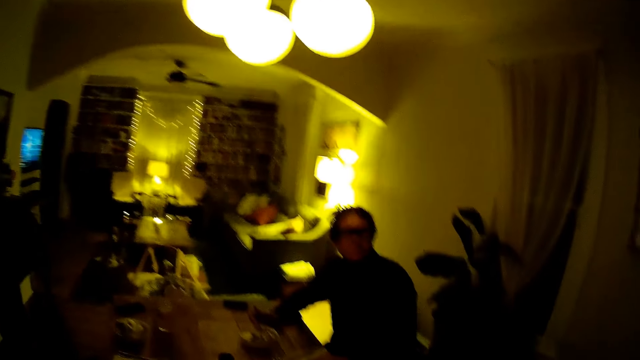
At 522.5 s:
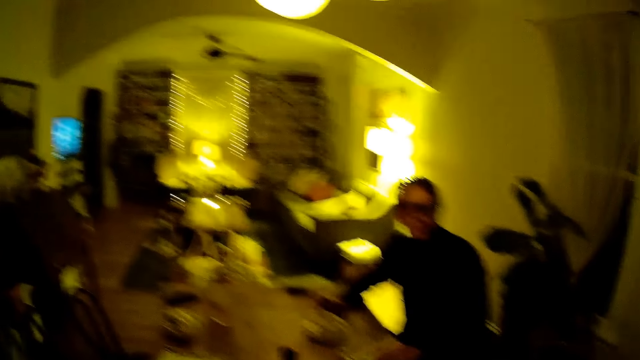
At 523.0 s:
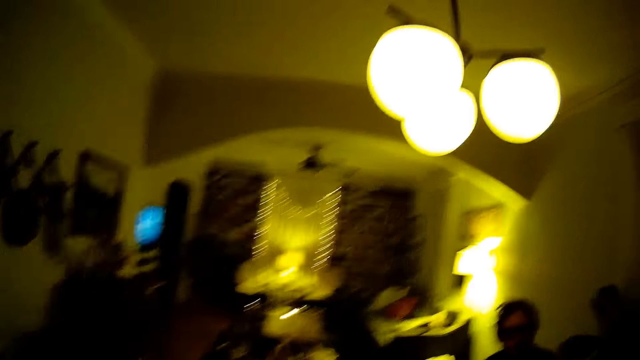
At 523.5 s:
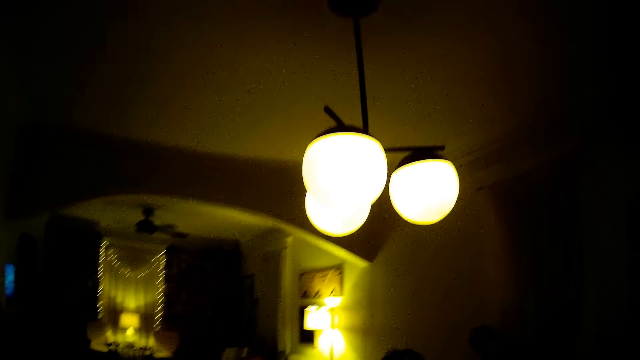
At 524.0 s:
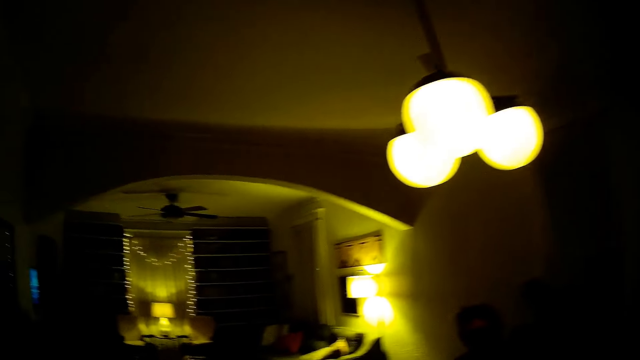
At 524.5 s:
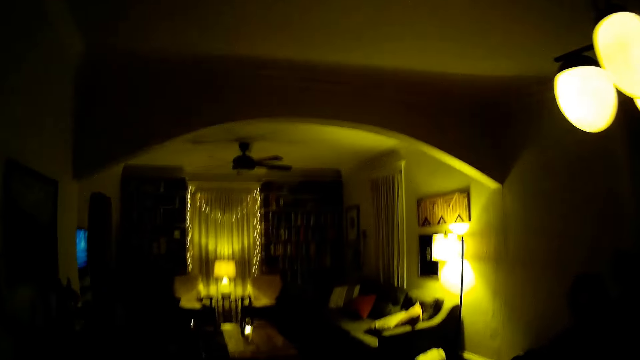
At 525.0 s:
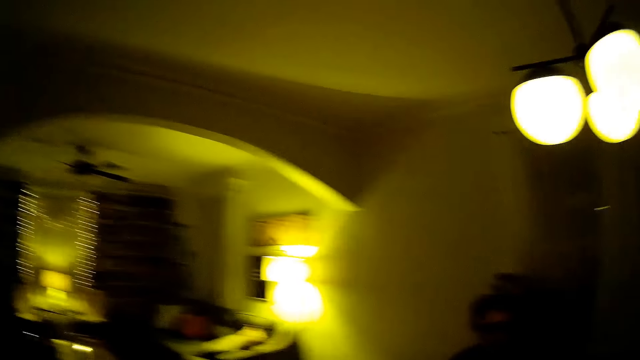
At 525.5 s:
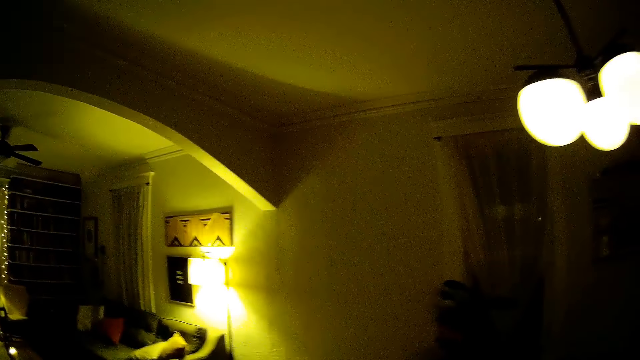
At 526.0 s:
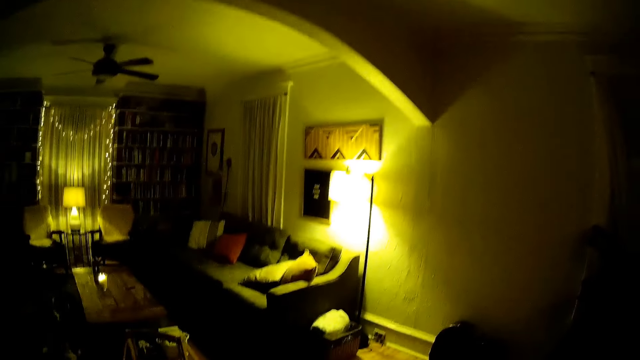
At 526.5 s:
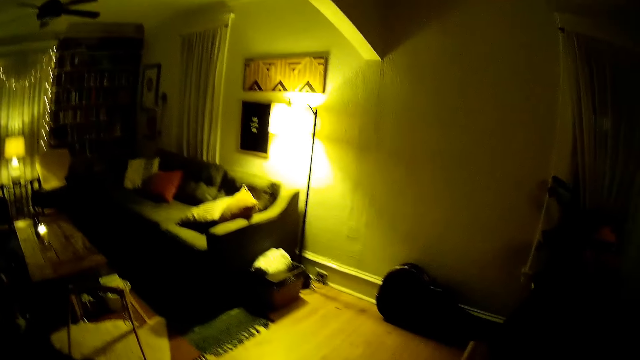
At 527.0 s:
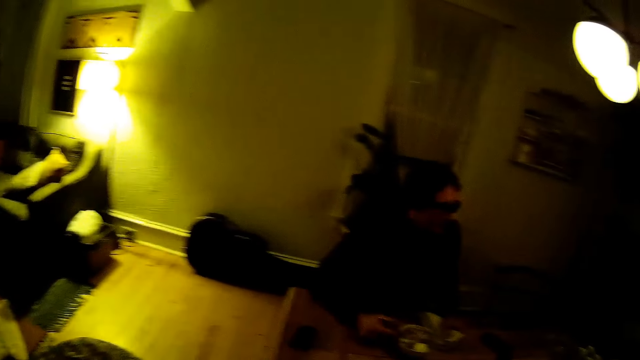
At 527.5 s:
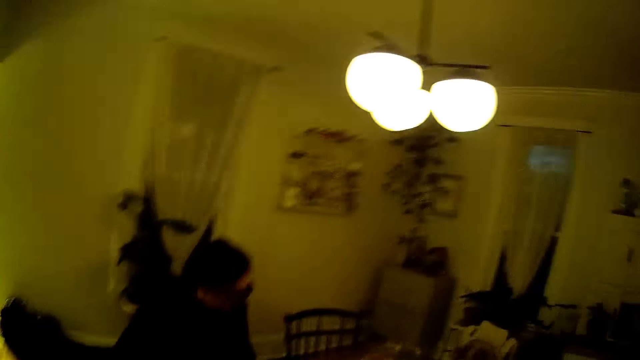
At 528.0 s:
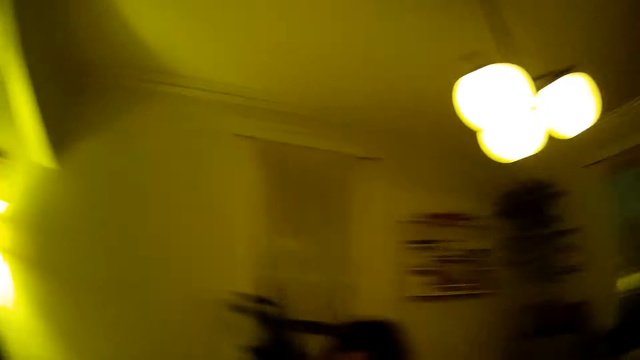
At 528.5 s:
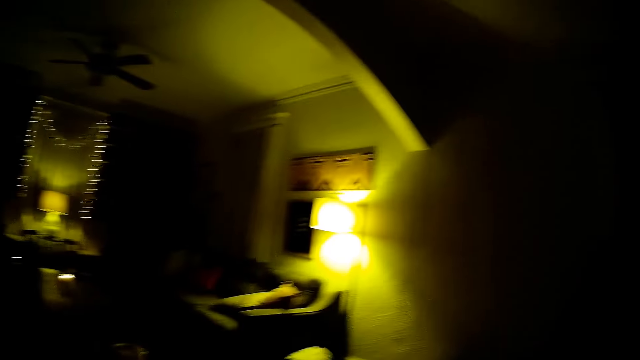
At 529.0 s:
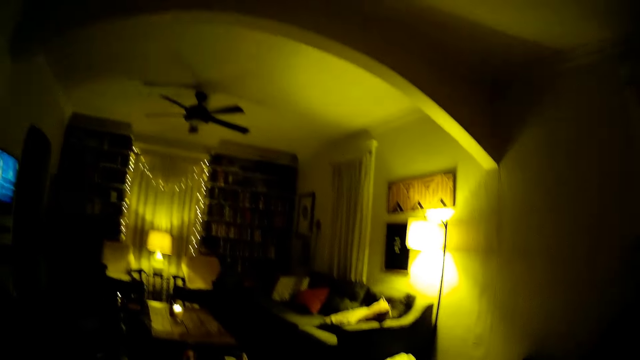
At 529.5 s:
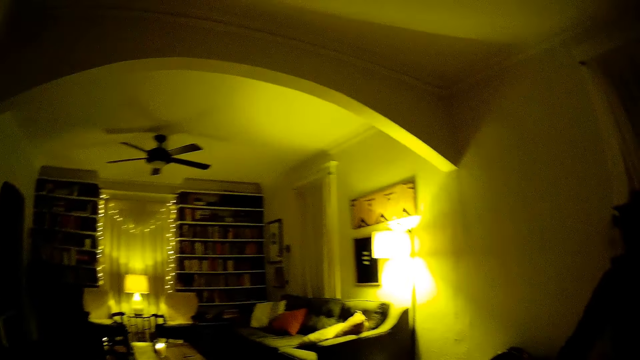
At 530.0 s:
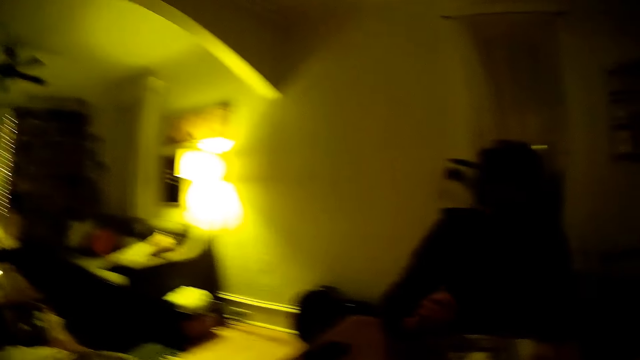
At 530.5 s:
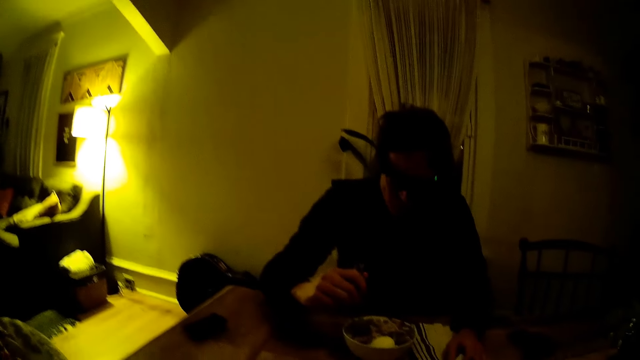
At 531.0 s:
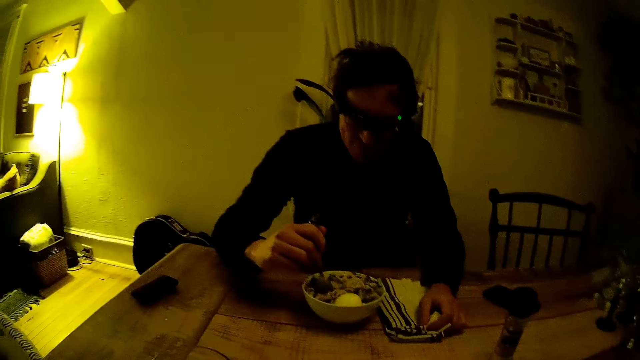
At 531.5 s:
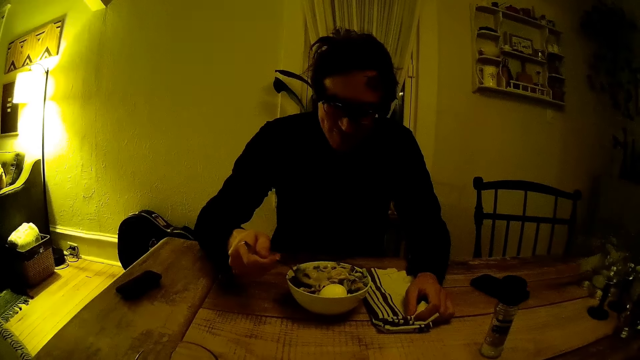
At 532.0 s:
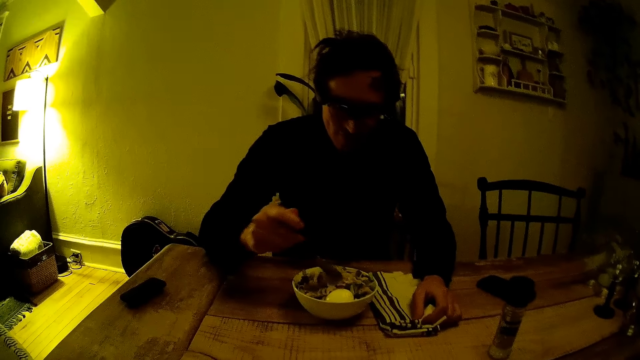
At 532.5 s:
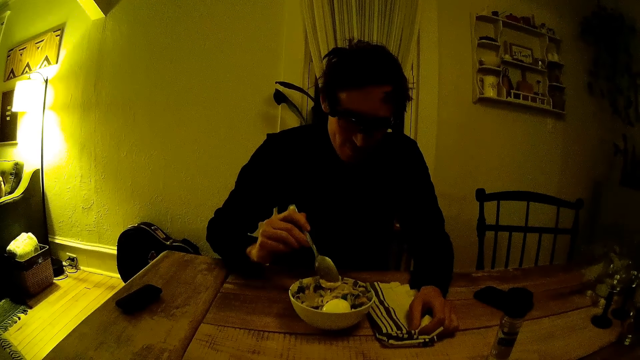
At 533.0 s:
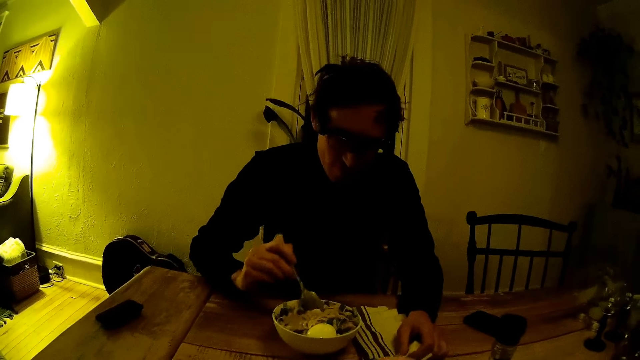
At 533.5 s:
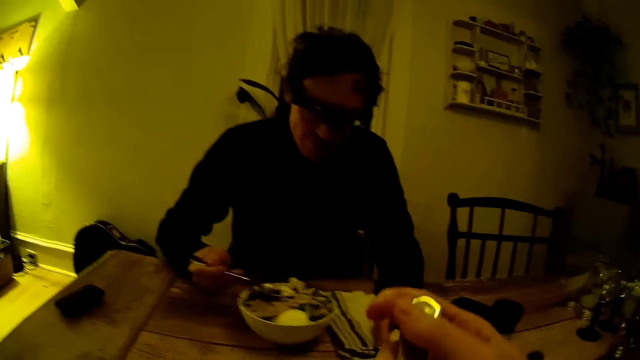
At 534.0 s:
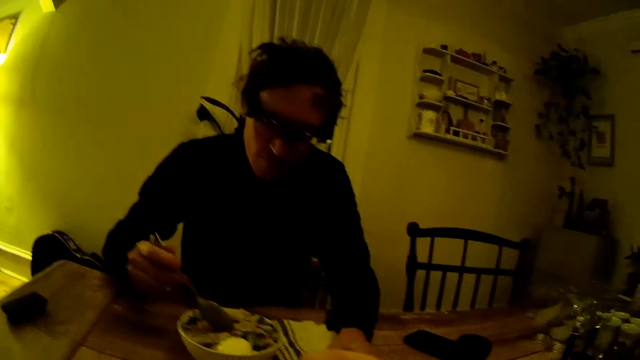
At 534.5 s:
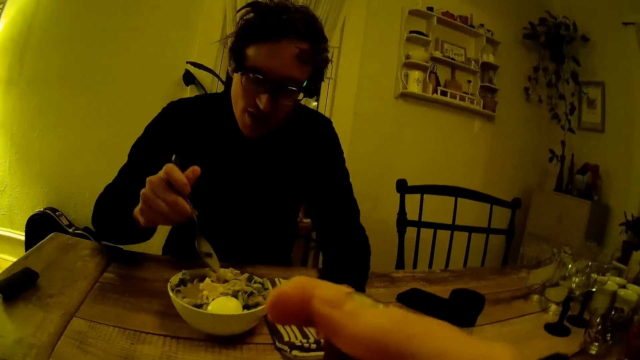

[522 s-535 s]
The camera wearer looks around the room. A man tries to scoop food with a spoon.

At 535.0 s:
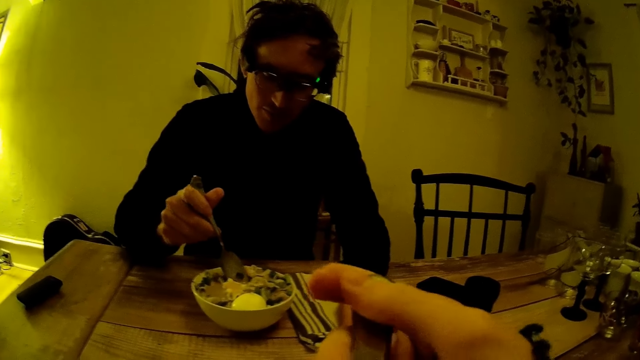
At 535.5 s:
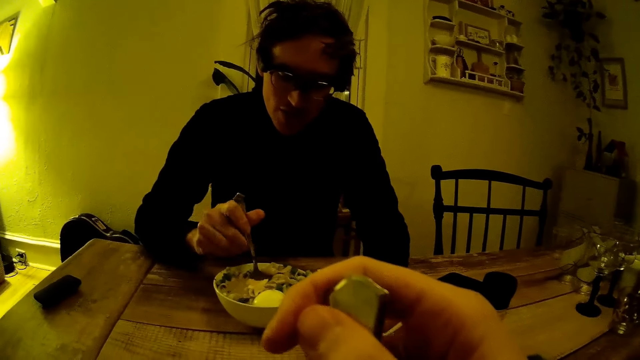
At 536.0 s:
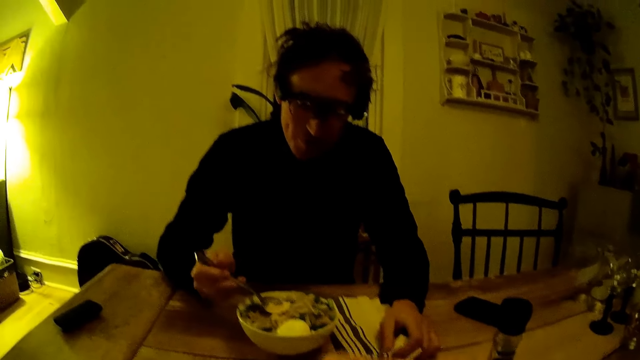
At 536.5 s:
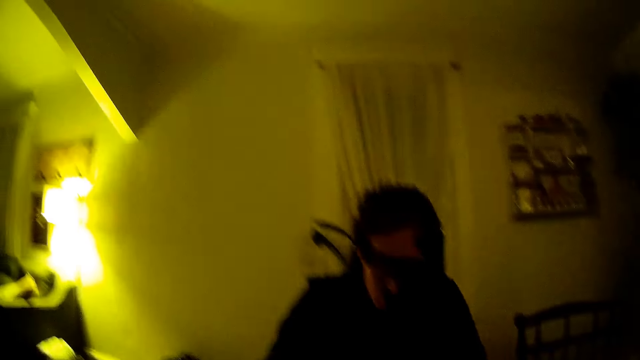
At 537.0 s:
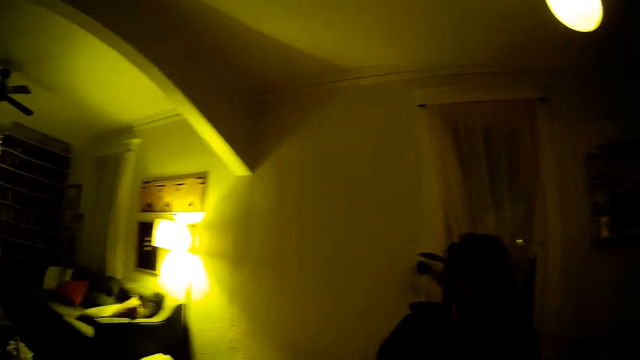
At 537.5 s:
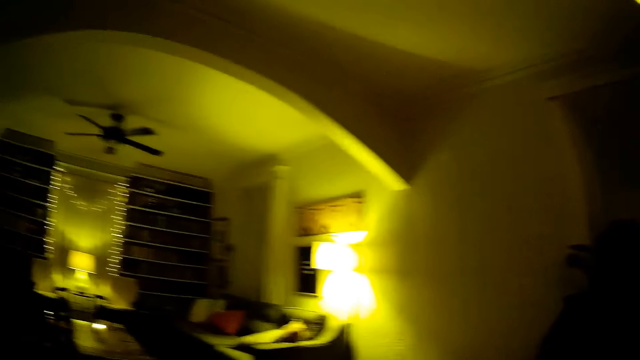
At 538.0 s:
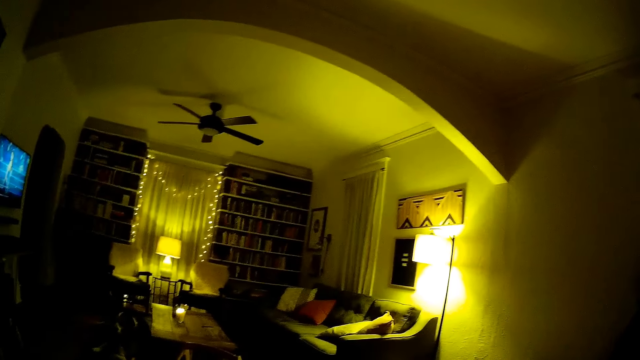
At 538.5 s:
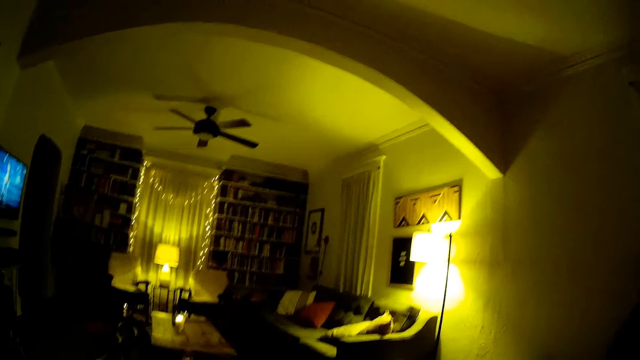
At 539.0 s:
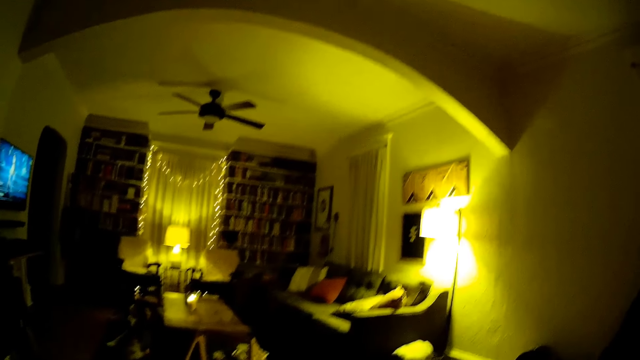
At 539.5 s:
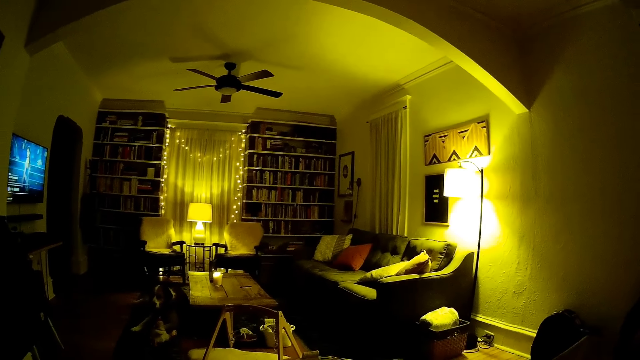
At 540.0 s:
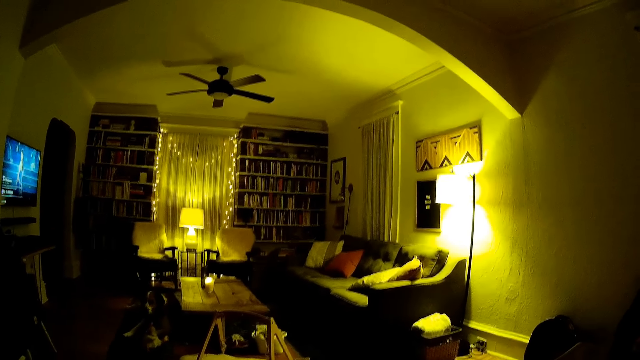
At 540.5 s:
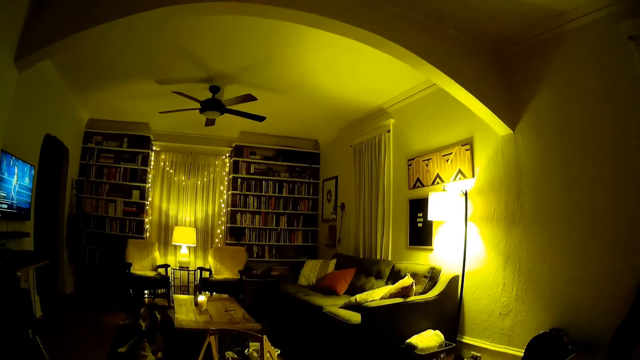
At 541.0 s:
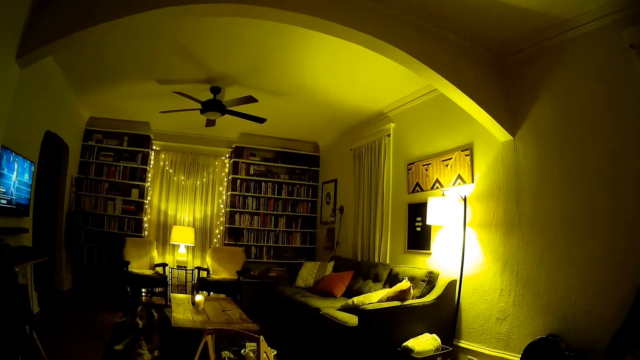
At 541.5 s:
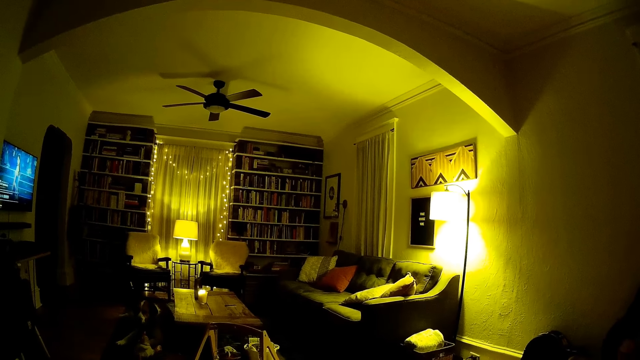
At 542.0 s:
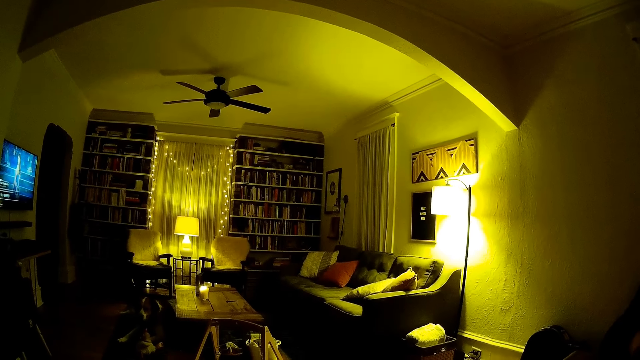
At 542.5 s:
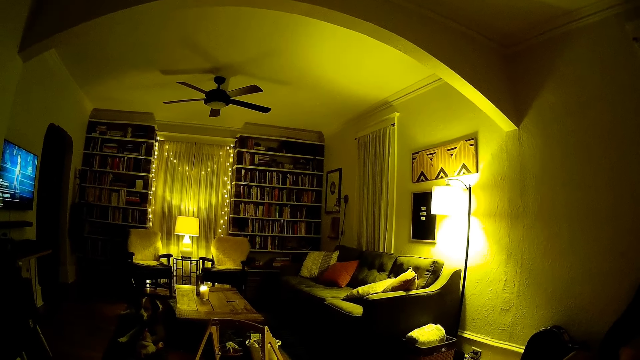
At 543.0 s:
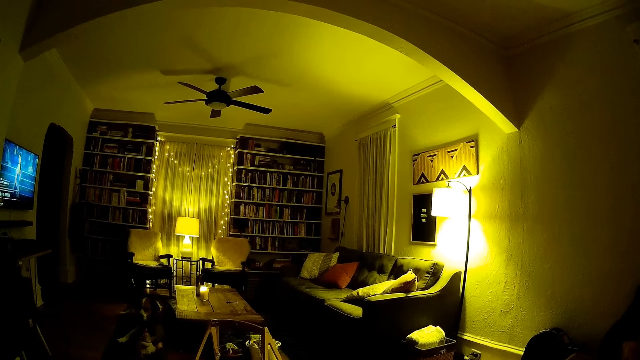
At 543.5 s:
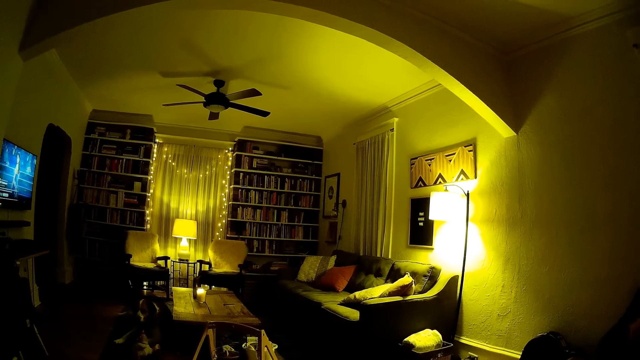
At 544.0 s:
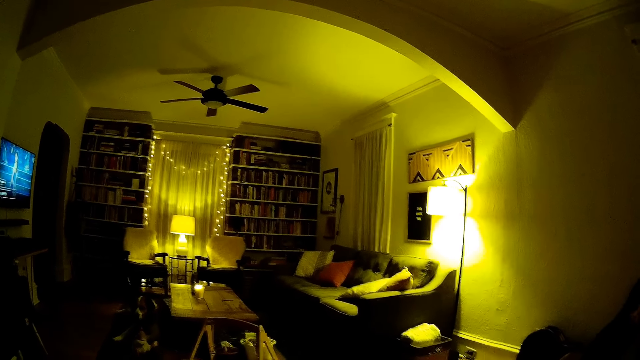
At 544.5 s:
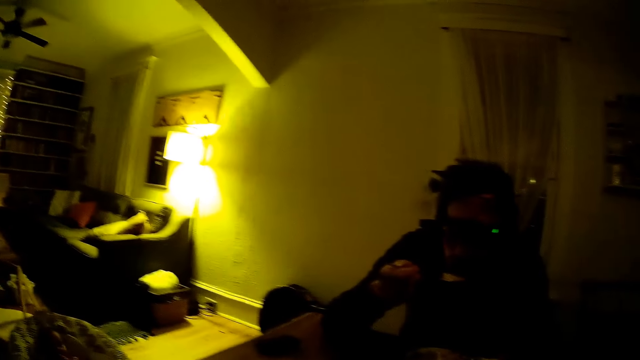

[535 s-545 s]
The man scoops food with a spoon. The camera wearer stares at the sofa.
